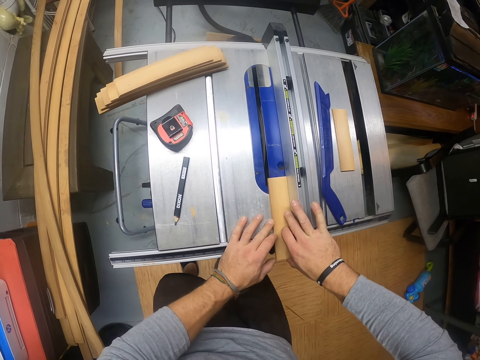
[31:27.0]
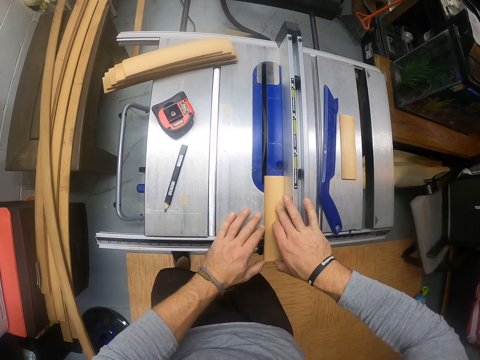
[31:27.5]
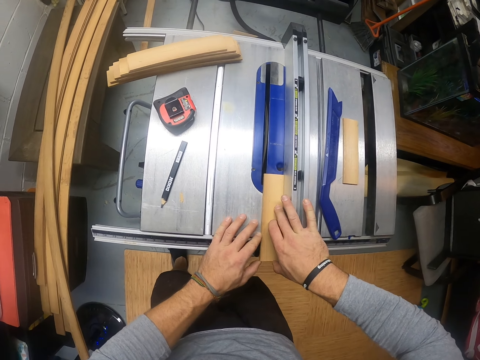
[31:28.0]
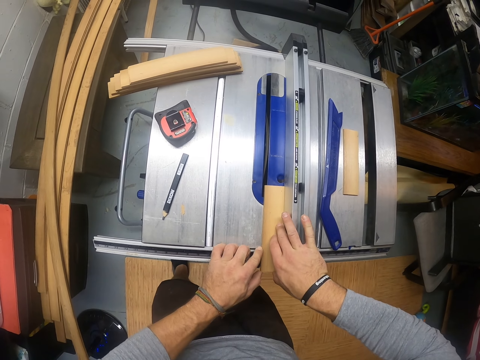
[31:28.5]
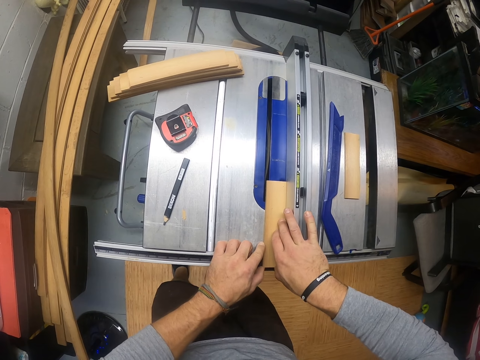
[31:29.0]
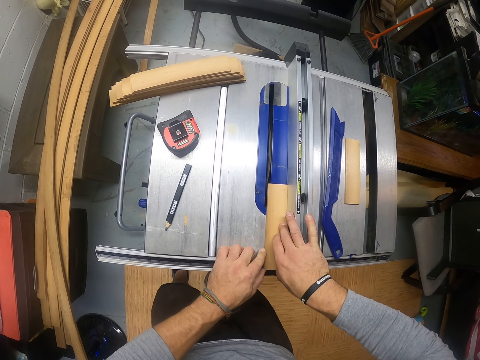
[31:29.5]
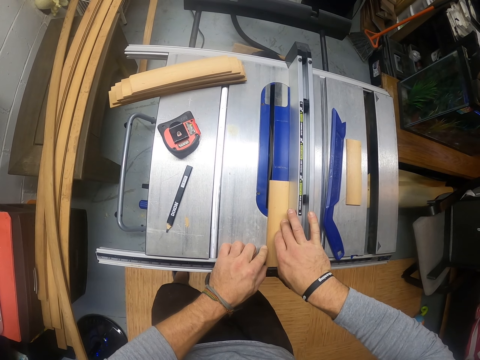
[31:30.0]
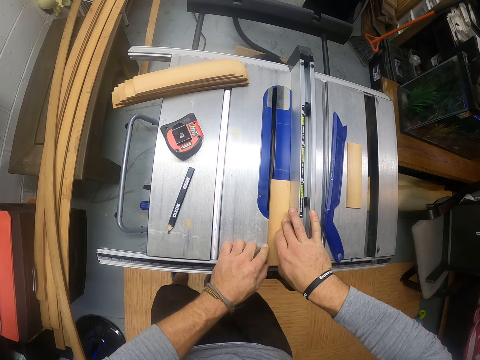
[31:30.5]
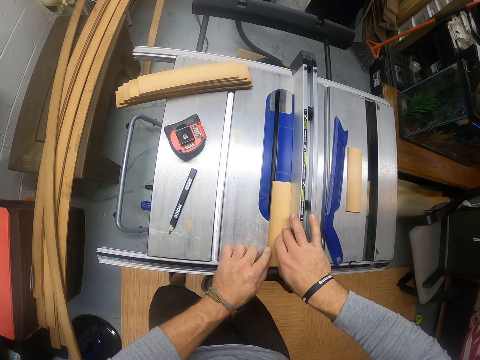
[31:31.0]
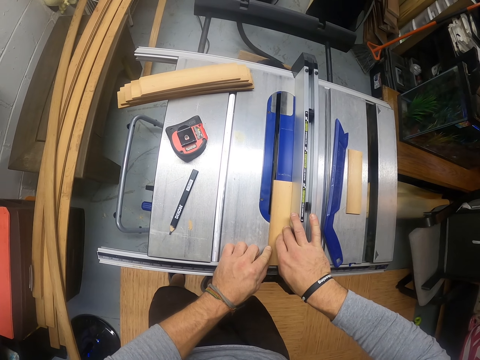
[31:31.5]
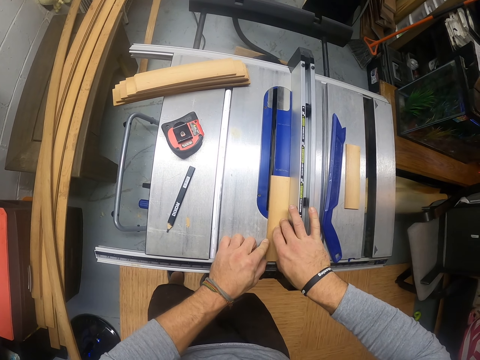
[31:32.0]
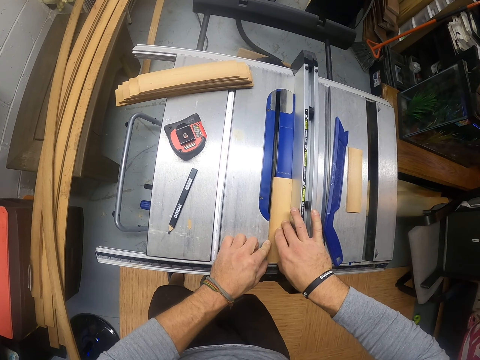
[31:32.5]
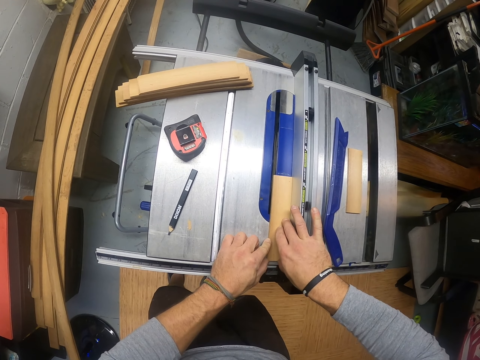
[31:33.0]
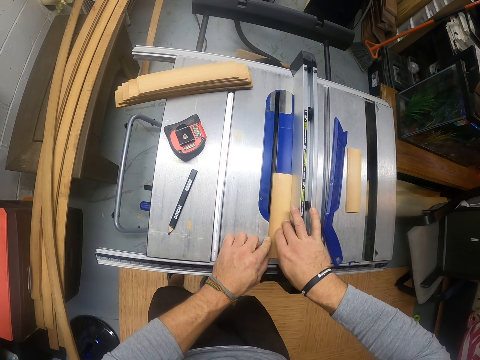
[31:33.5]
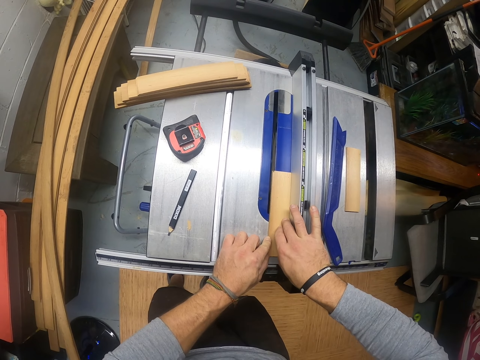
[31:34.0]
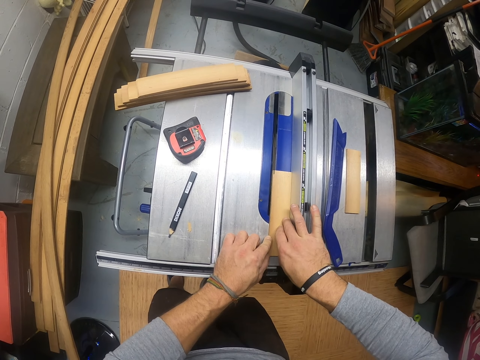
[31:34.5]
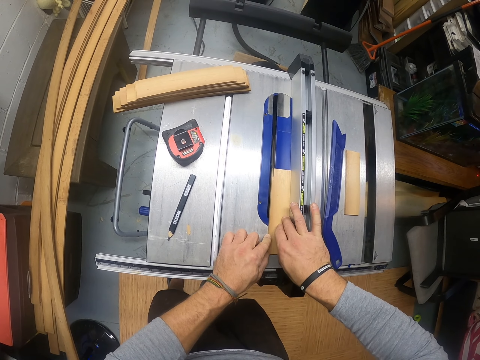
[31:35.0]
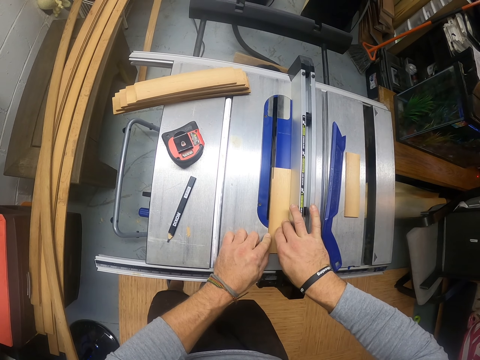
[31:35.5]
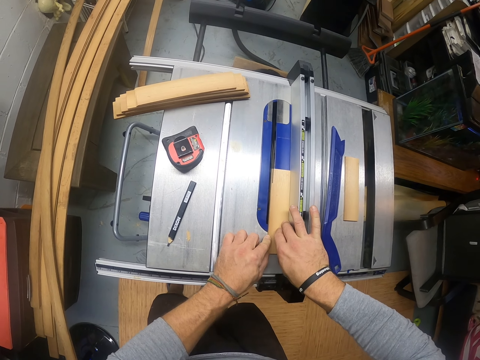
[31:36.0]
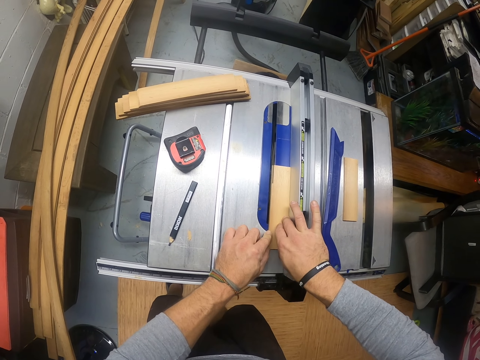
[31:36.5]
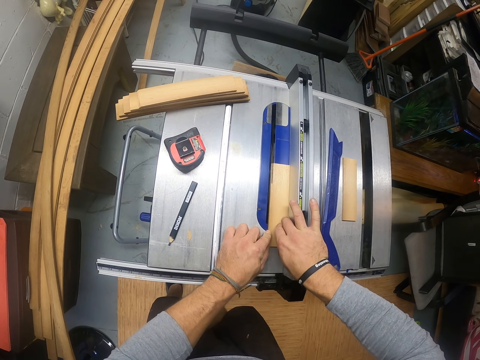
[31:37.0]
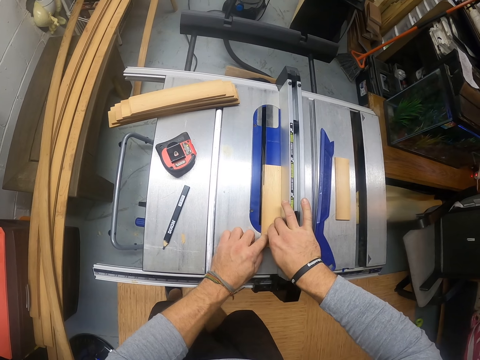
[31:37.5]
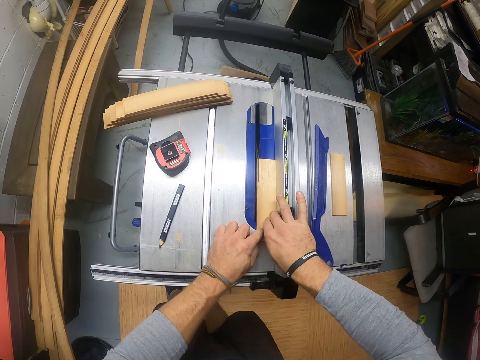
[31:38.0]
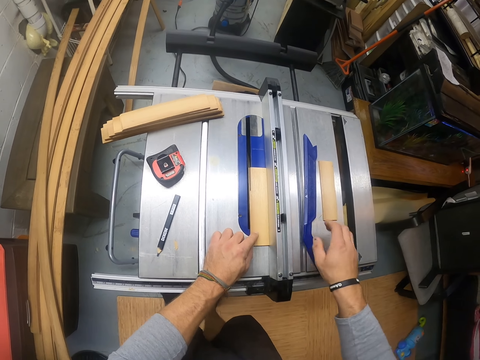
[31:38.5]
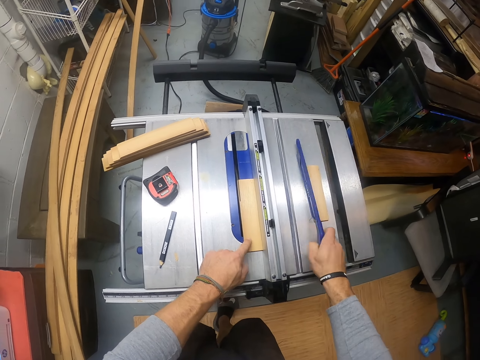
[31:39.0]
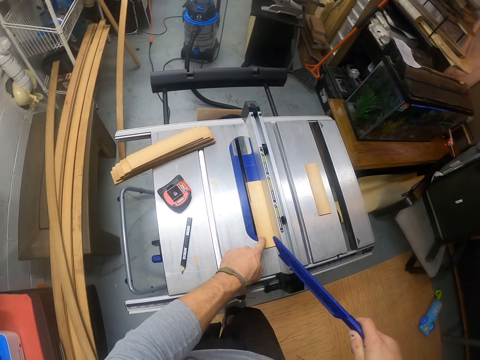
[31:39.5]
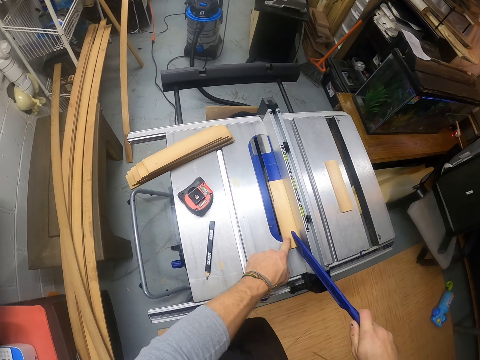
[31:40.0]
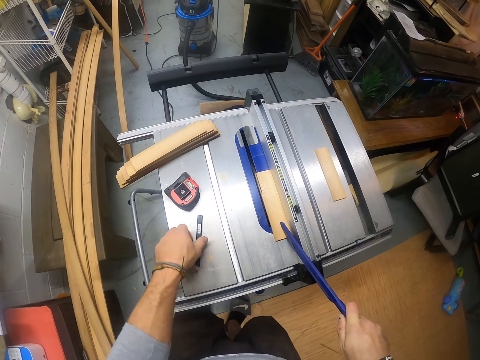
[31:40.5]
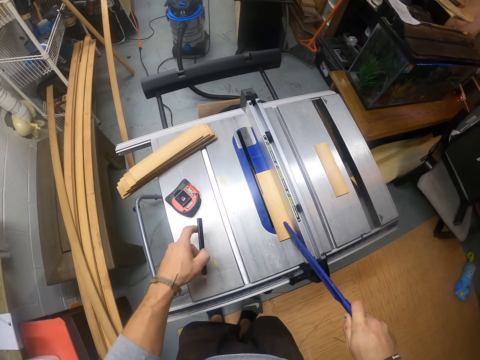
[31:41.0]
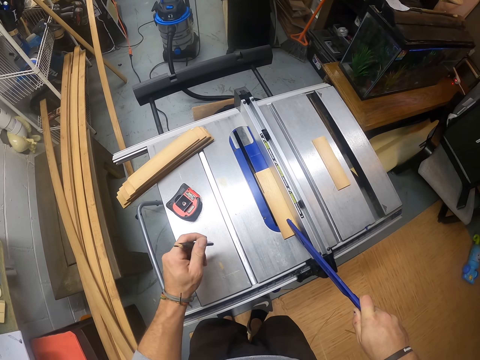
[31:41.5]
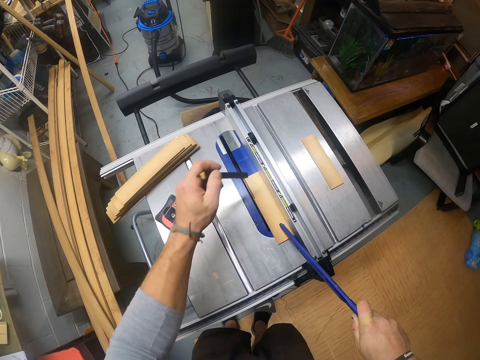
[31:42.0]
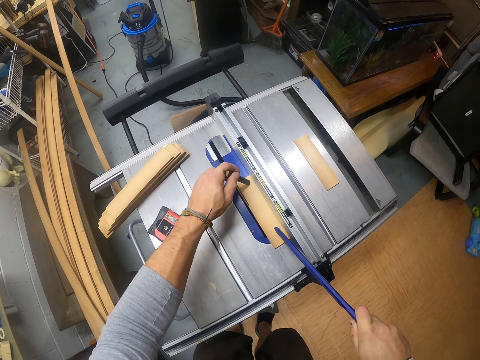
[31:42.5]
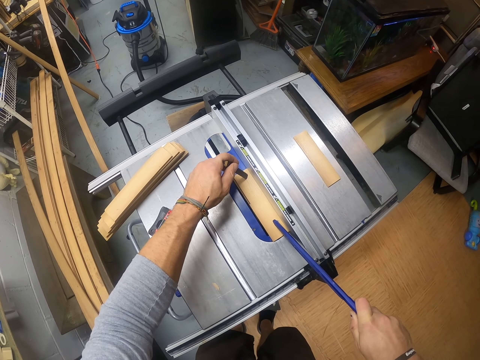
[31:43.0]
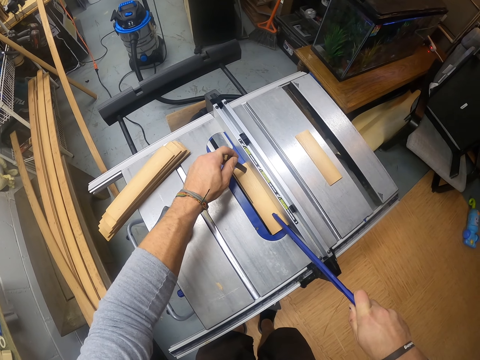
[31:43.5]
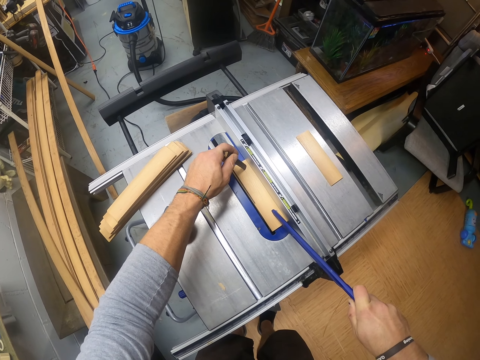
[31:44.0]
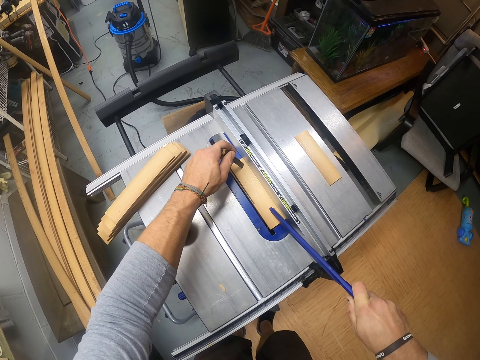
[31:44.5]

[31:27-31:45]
The camera wearer pushes the wood towards the cutter. He moves the piece of wood on the sawmill machine with his hands. He cuts the piece of wood with the blade of the sawmill machine. He picks up the plate on the sawmill machine with his right hand. He places the plate in his right hand on the piece of wood. He picks up the pencil on the sawmill machine with his left hand. He moves the piece of wood through the blade of the sawmill machine with the pencil in his left hand and the plate in his right hand. He places the pencil on the wood.

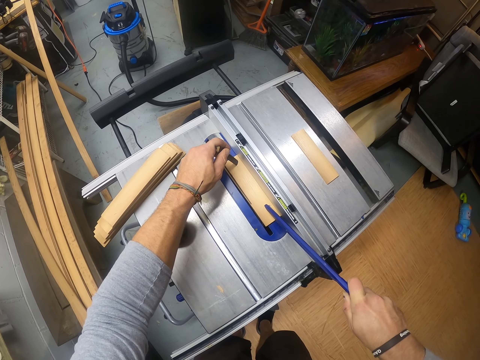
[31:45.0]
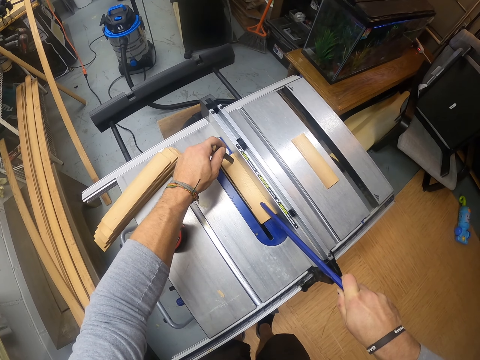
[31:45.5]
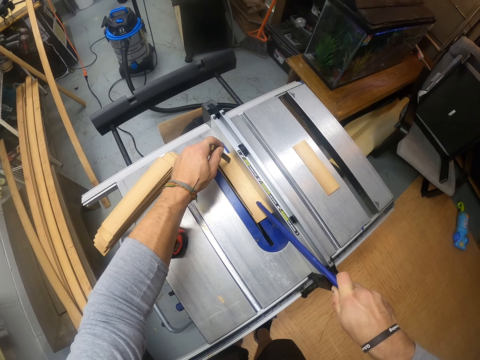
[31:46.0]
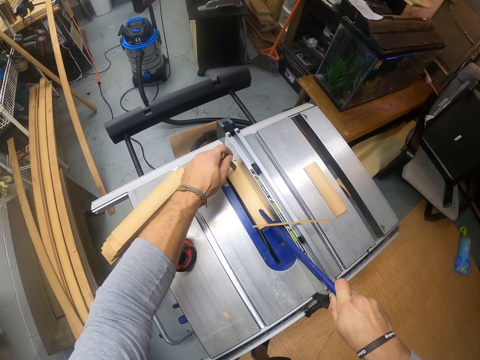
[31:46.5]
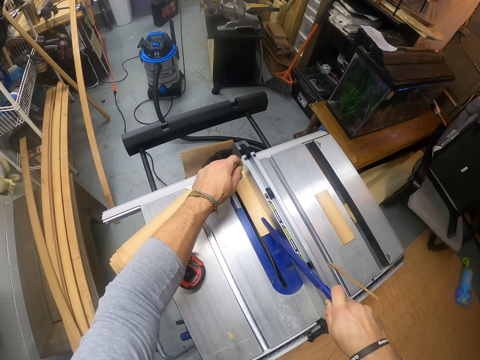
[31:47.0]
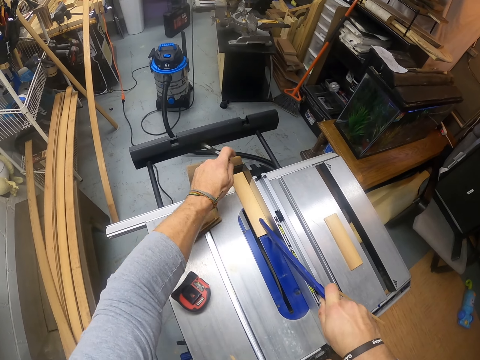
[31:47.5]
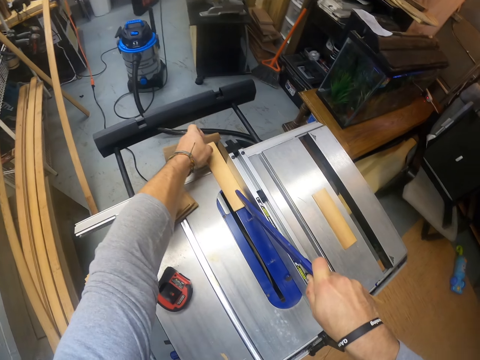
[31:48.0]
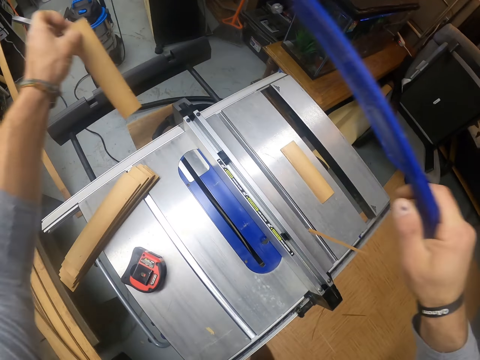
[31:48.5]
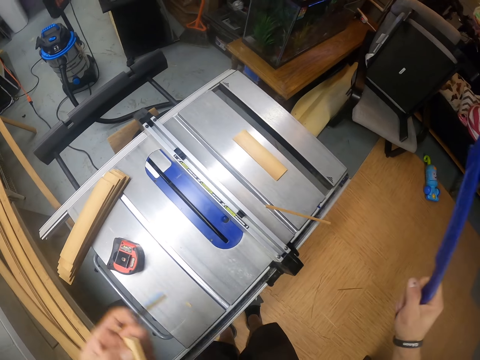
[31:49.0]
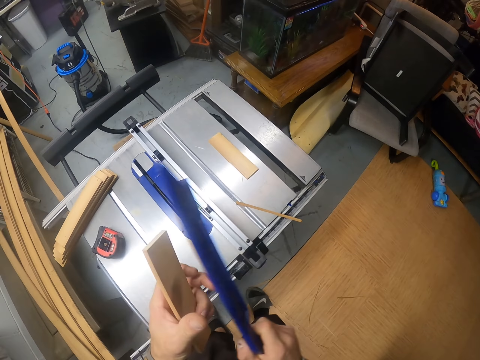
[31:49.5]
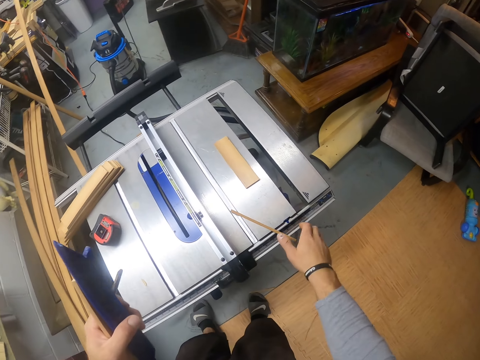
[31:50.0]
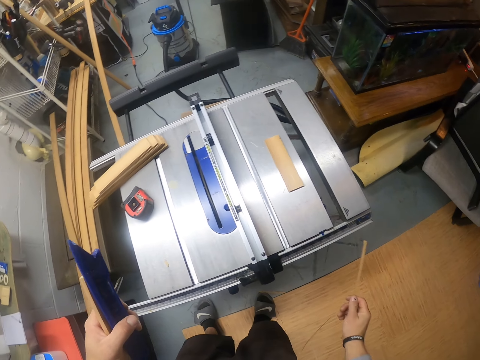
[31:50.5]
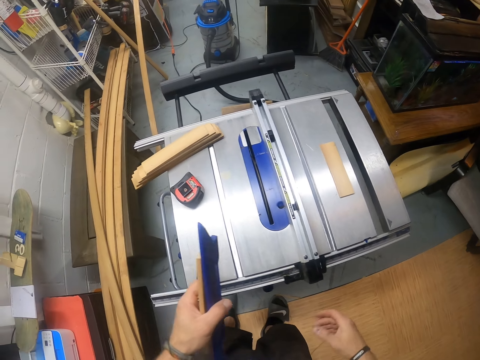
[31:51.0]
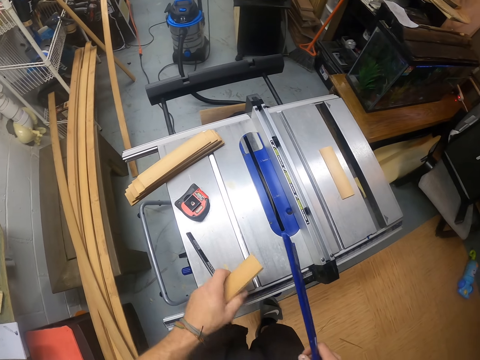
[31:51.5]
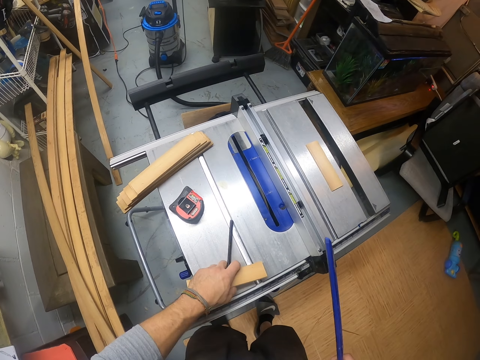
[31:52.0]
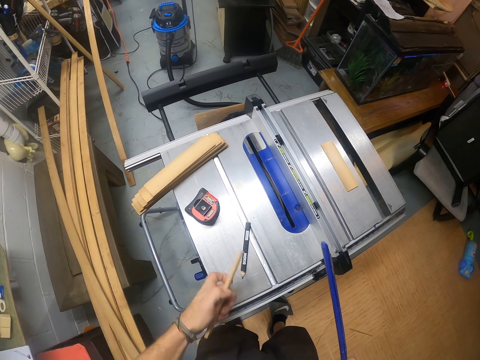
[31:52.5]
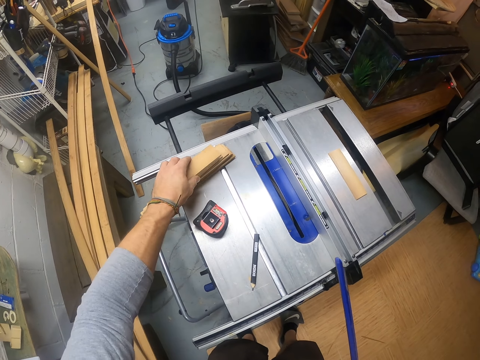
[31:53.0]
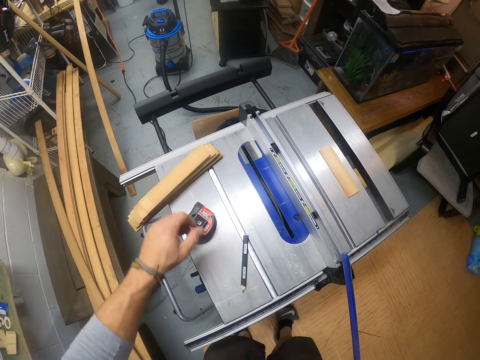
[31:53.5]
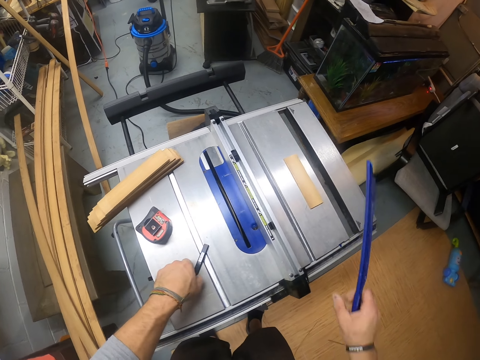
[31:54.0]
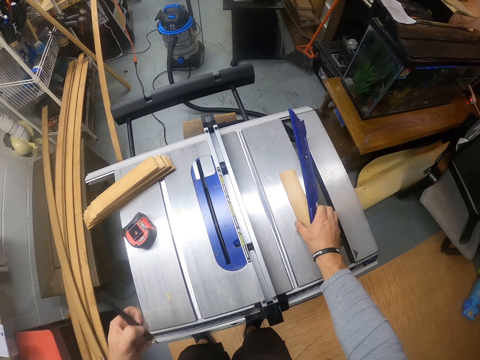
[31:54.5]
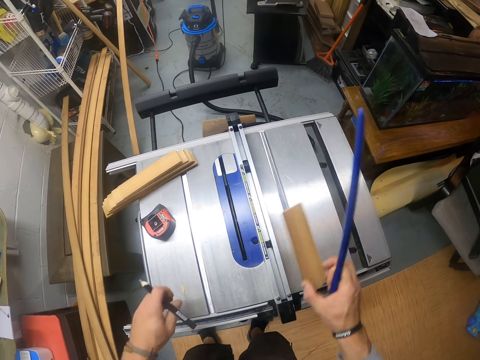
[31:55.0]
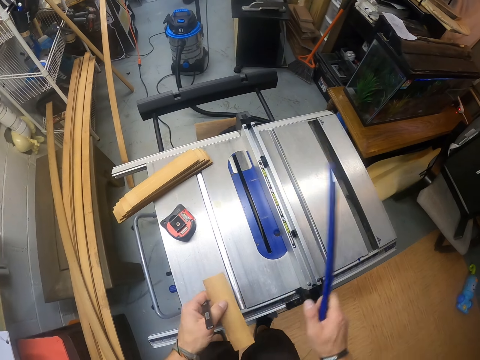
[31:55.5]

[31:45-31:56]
The camera wearer removes the piece of wood from the table saw with his left hand. He passes the push stick from his right hand to his left hand. He picks up the cut piece of wood from the table saw with his right hand. He drops the cut piece of wood on the floor with his right hand. He passes the push stick from his left hand to his right hand. He drops the pencil on the table saw with his left hand. He drops the piece of wood on a pile of pieces of wood on the table saw with his left hand. He picks up the pencil from the table saw with his left hand. He picks up a piece of wood from the table saw with his right hand. He passes the piece of wood from his right hand to his left hand.
